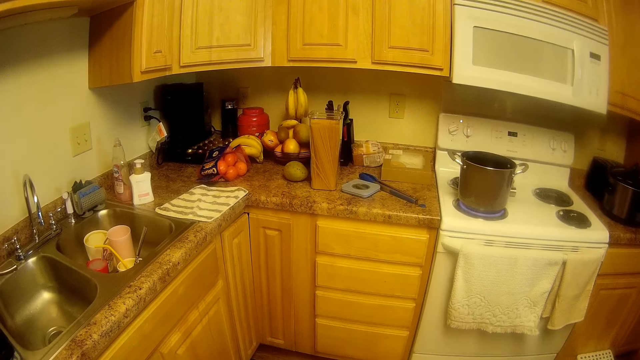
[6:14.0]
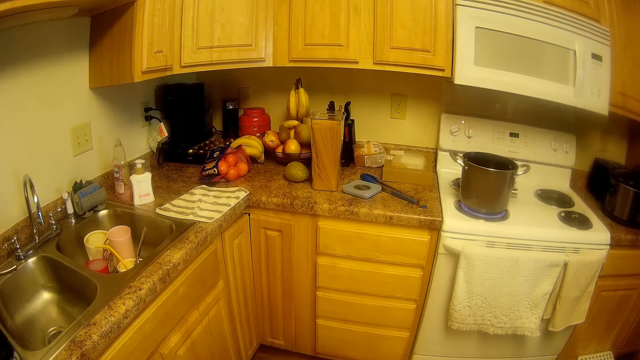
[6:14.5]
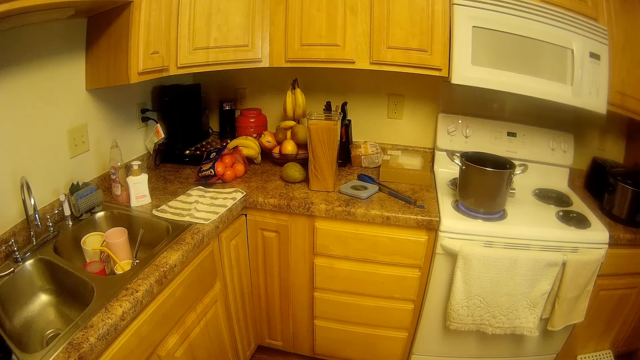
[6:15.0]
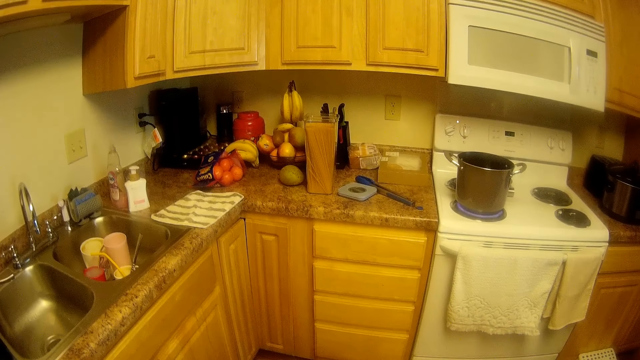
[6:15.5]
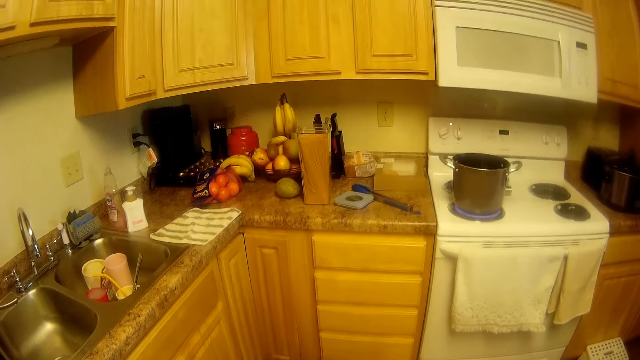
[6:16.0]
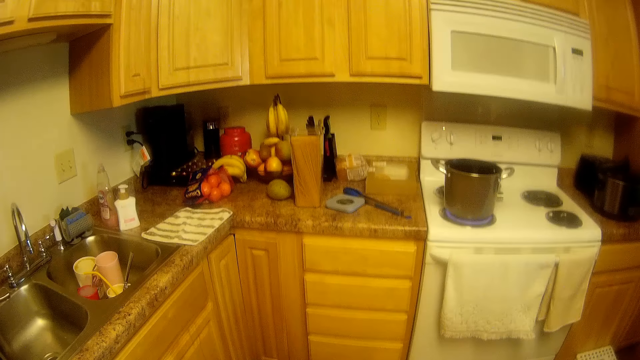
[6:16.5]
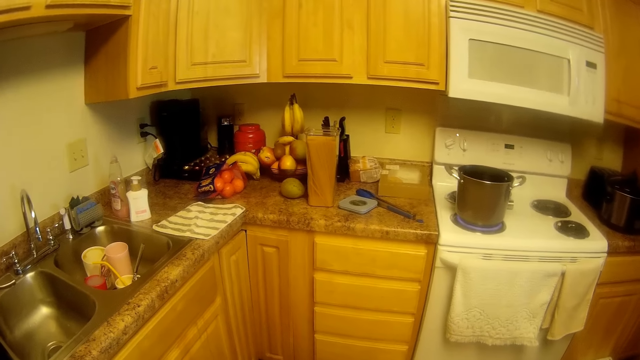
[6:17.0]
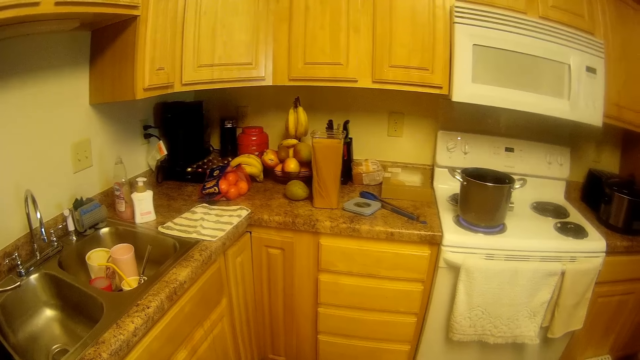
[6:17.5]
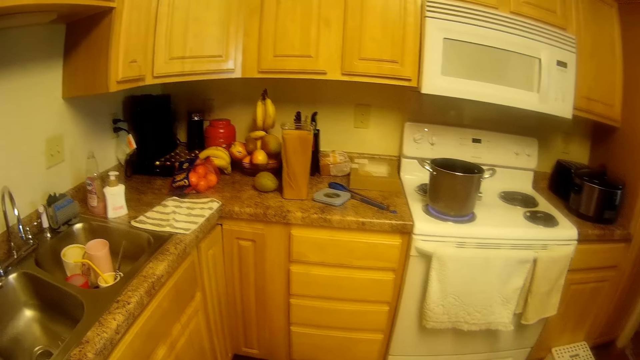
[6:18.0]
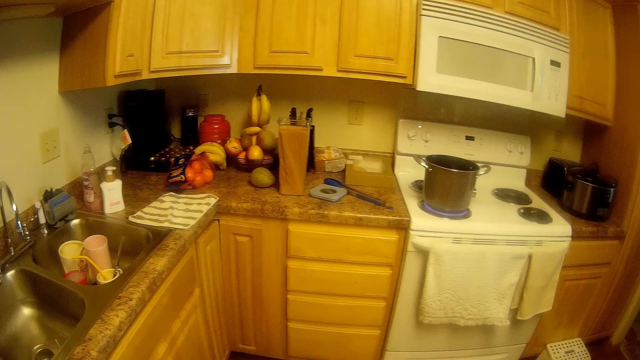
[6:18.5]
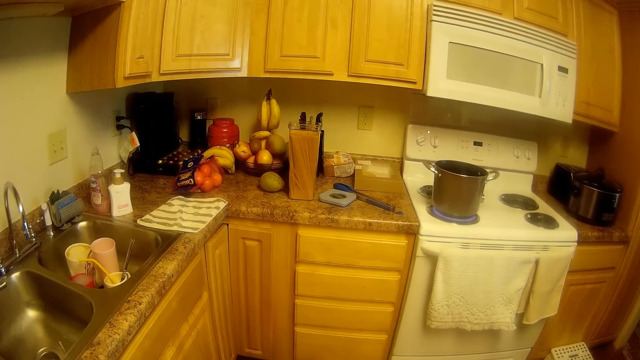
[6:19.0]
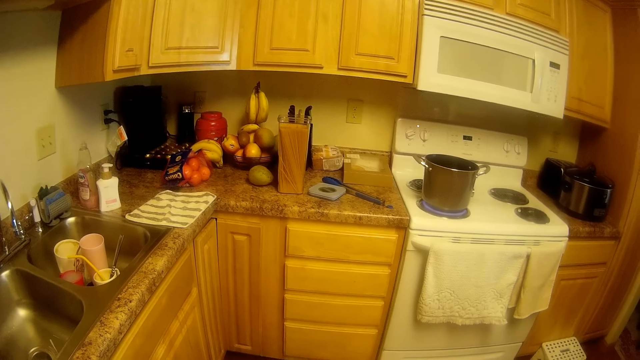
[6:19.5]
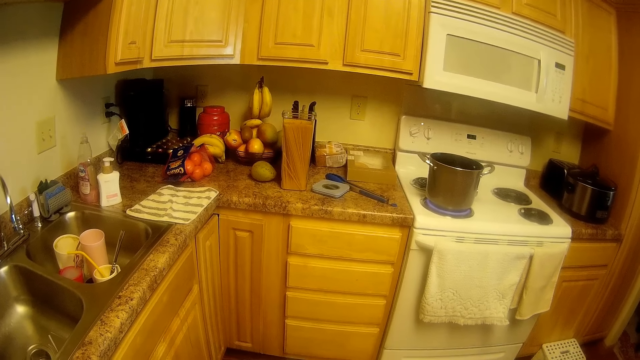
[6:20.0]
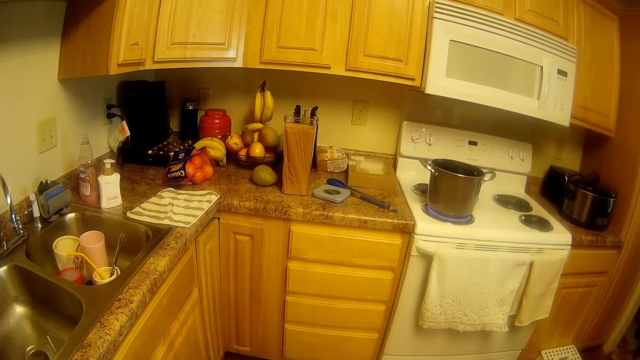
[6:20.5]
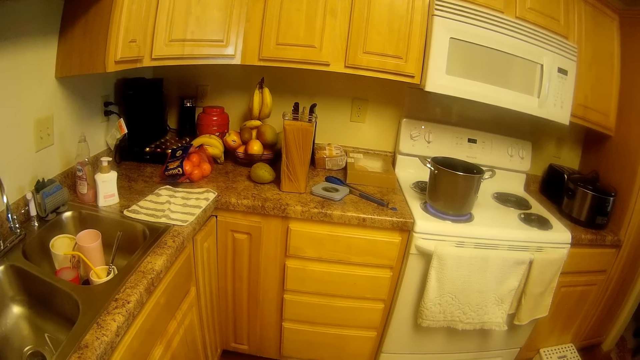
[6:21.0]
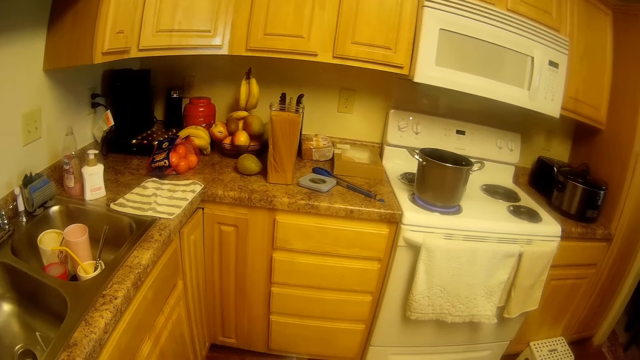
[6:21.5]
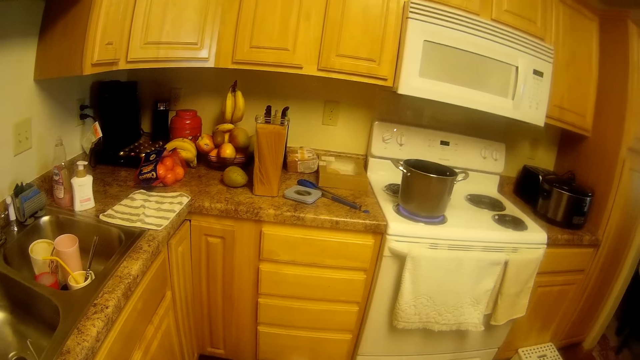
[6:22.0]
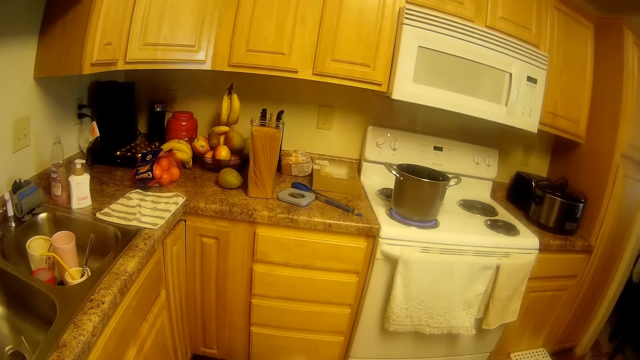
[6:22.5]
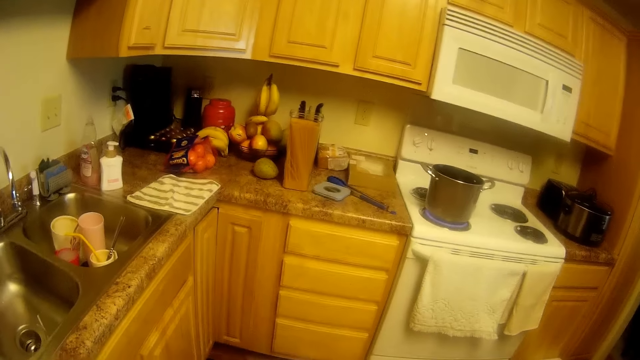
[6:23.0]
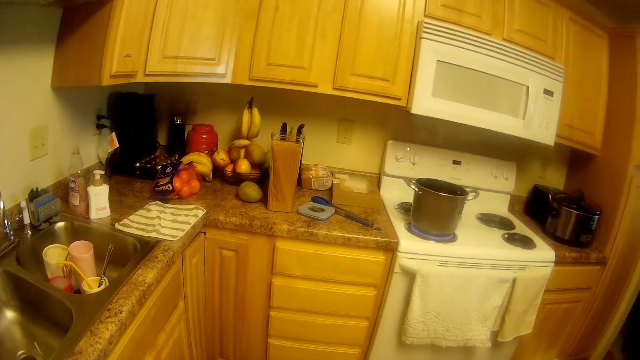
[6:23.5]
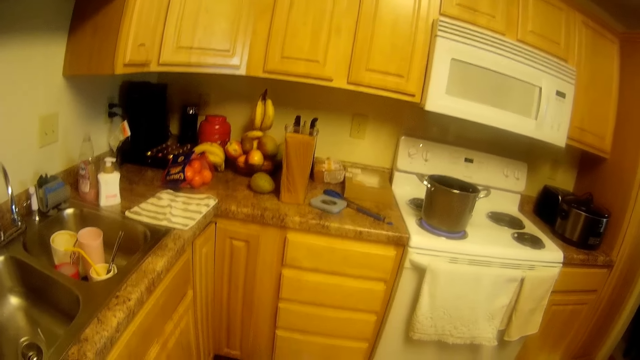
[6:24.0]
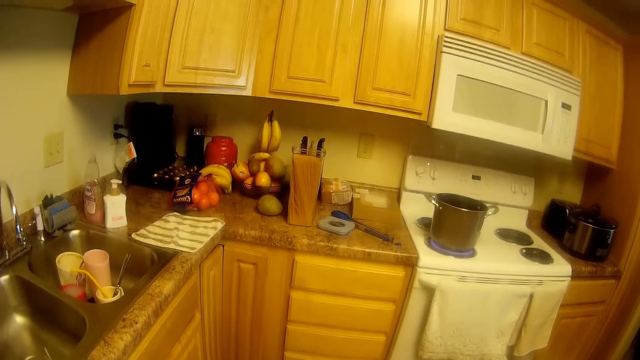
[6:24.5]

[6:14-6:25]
The camera wearer interacts with the girl.

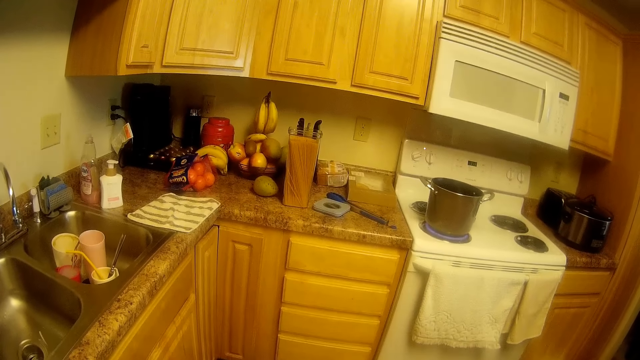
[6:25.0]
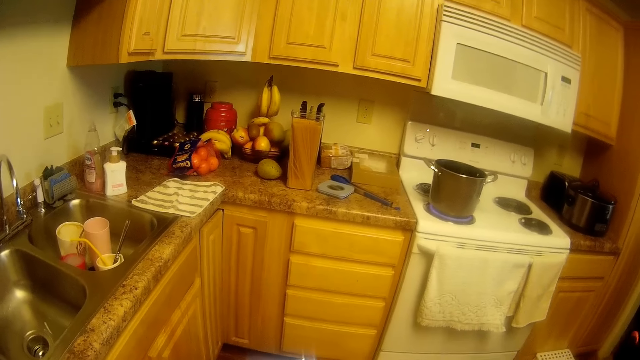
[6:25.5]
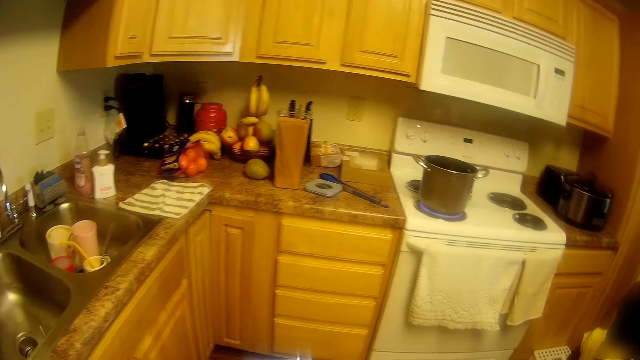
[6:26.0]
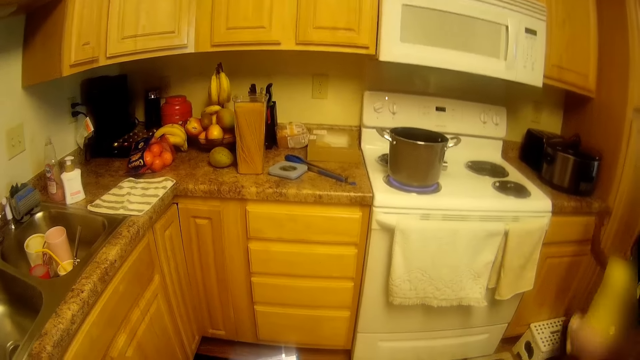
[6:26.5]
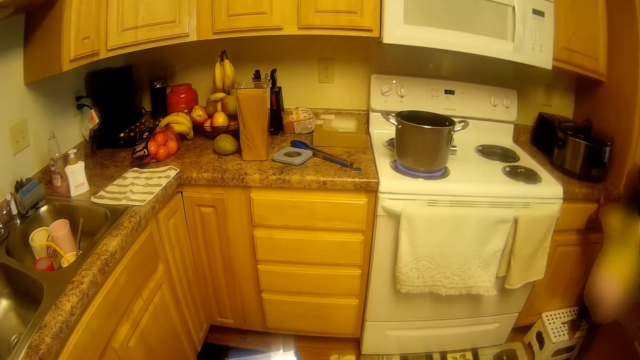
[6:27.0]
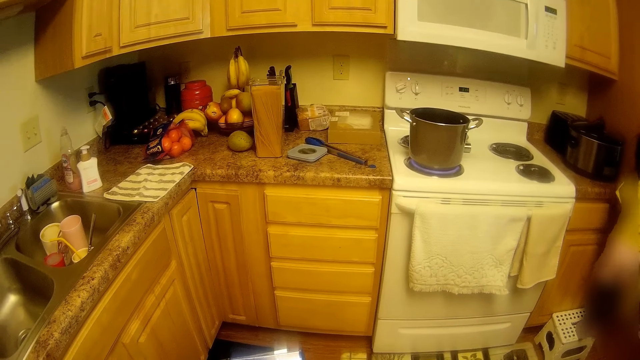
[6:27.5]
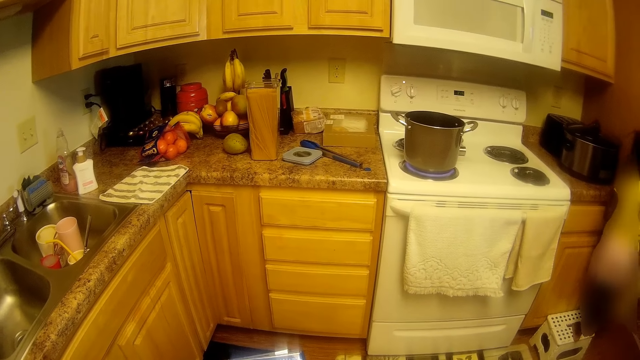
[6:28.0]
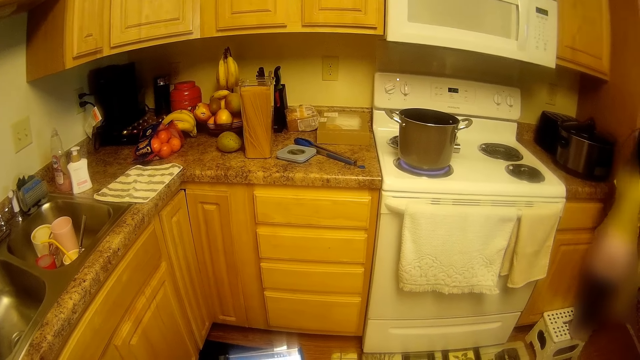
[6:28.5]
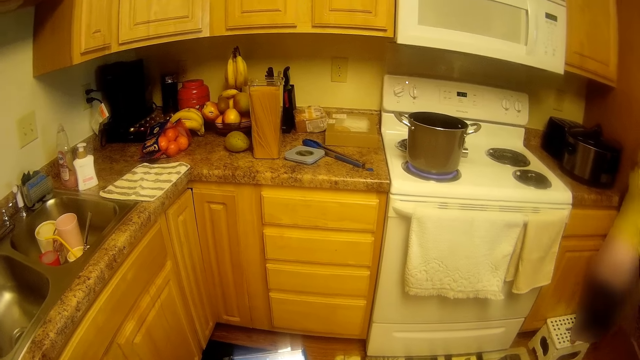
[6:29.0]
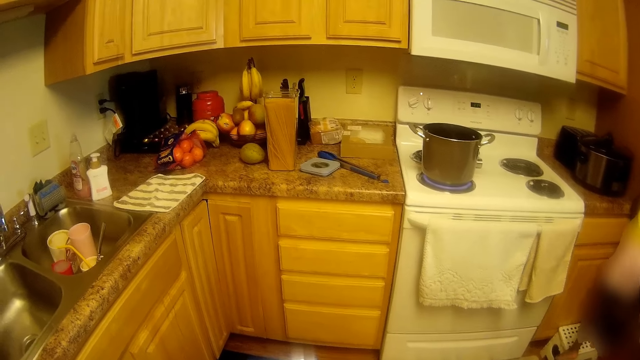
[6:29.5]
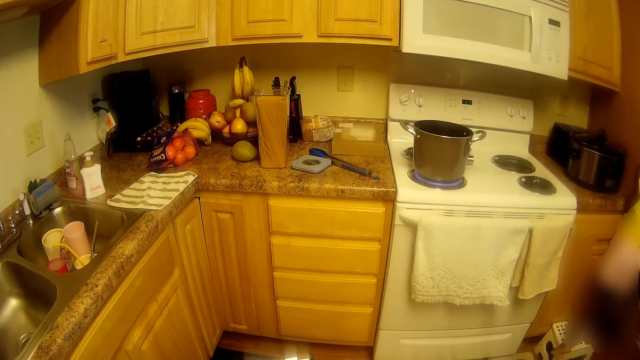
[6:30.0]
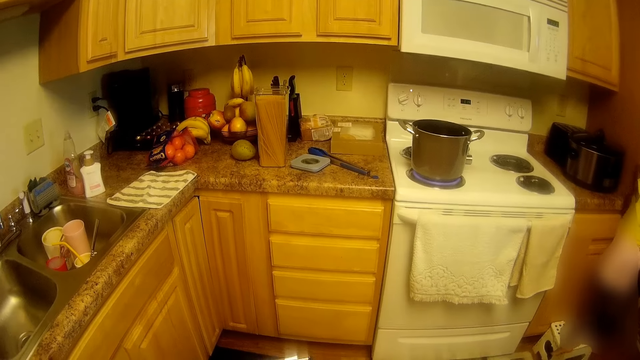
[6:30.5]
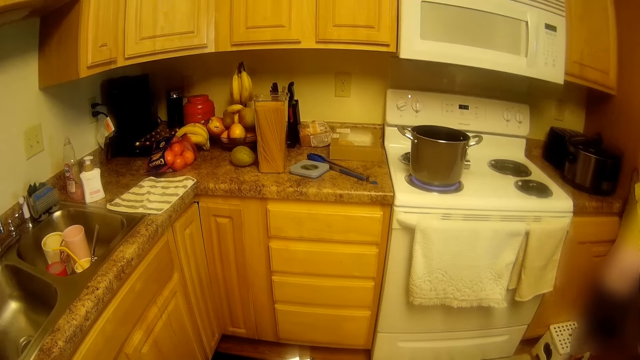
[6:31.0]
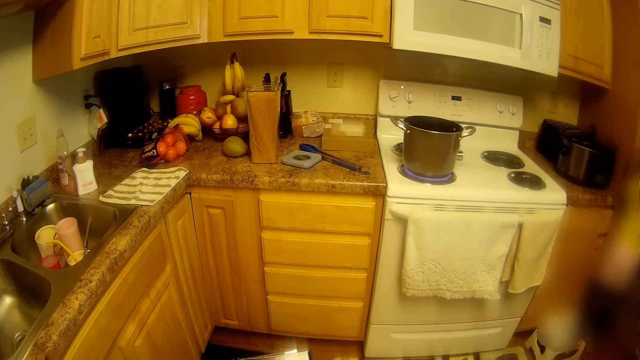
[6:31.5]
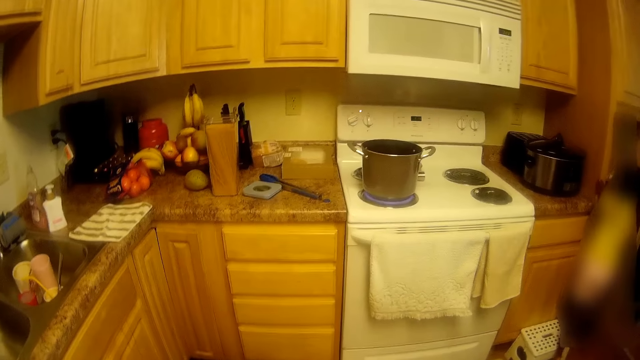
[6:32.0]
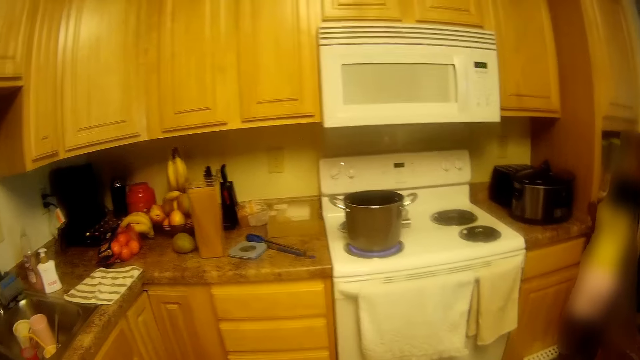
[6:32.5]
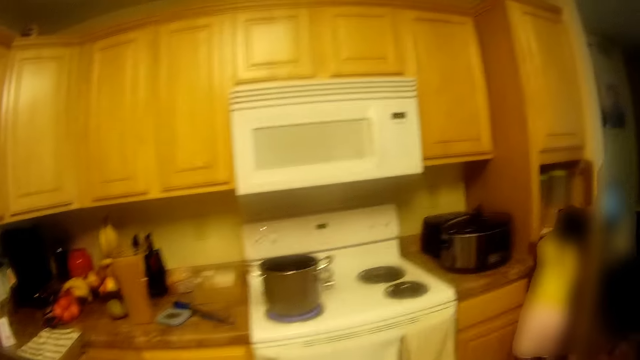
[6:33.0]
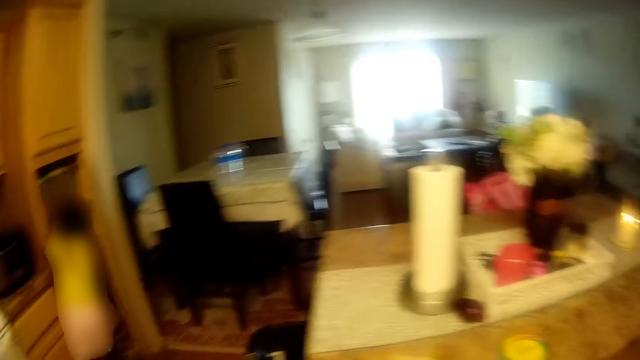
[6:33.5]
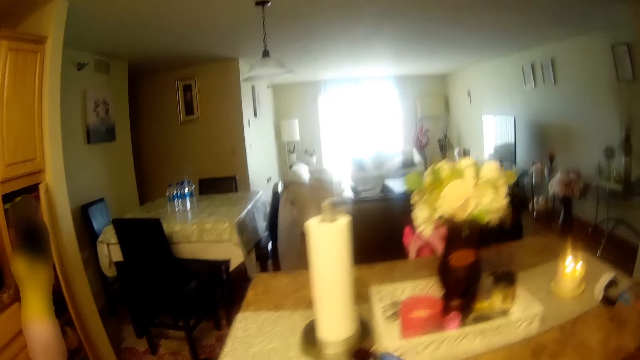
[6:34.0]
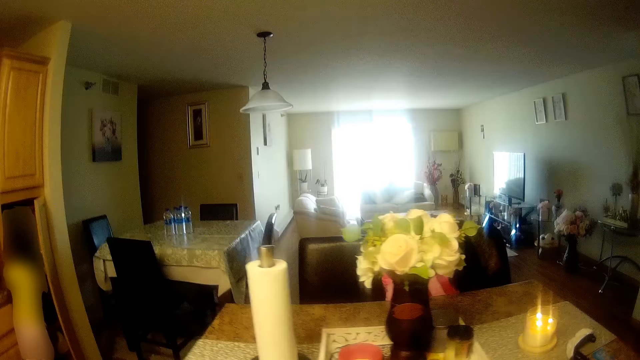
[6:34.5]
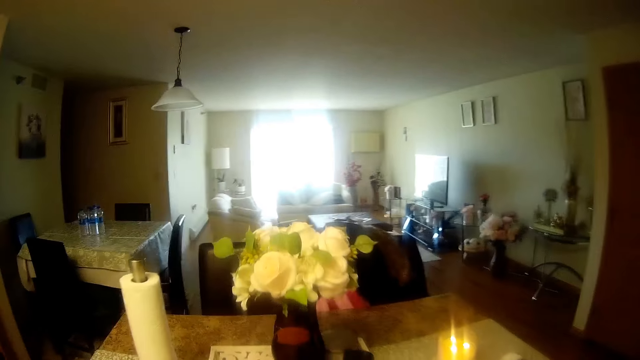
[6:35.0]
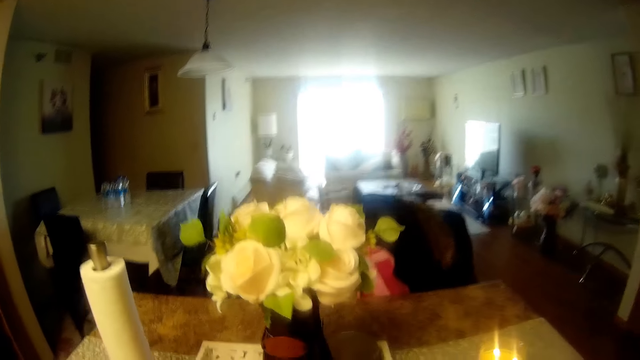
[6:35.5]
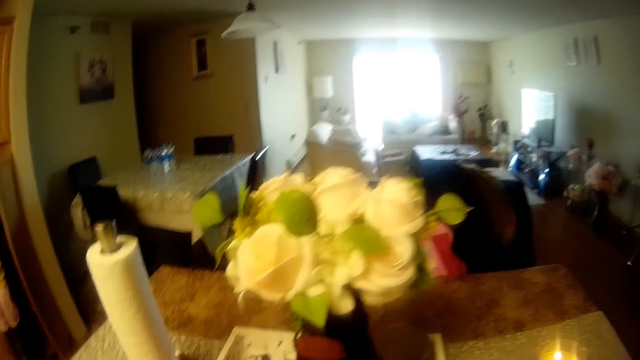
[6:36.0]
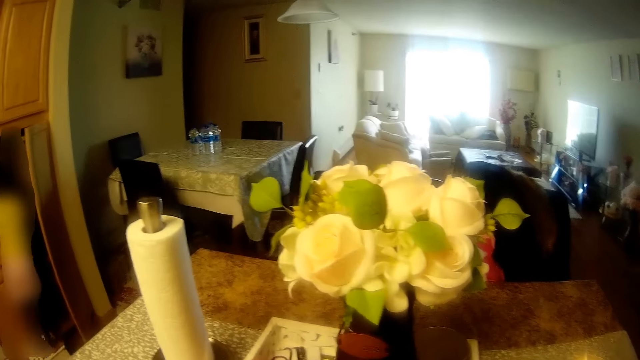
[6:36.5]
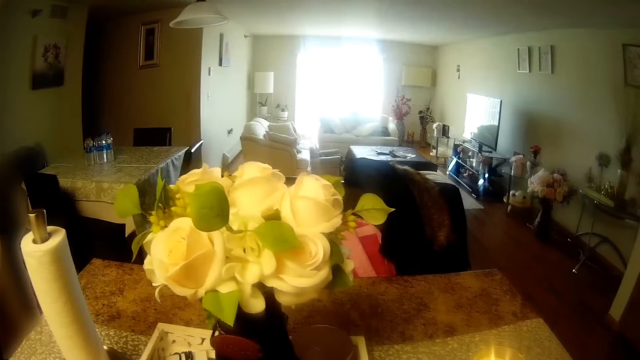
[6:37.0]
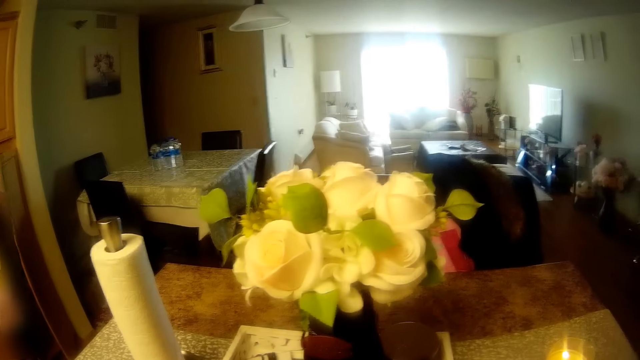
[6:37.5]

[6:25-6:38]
The girl climbs a stool on the floor with her left leg. The camera wearer looks at her phone. The girl places her right leg on the stool. The camera wearer moves around the kitchen.
